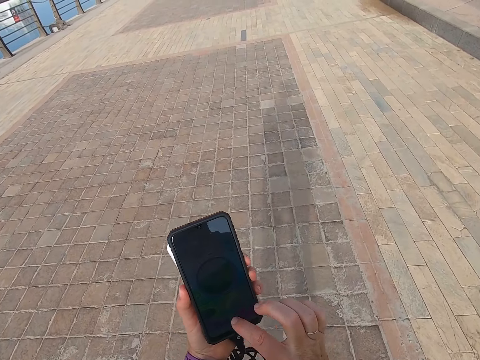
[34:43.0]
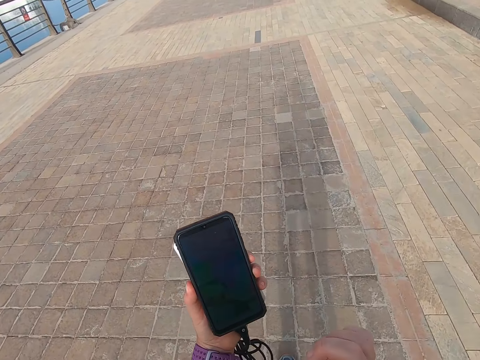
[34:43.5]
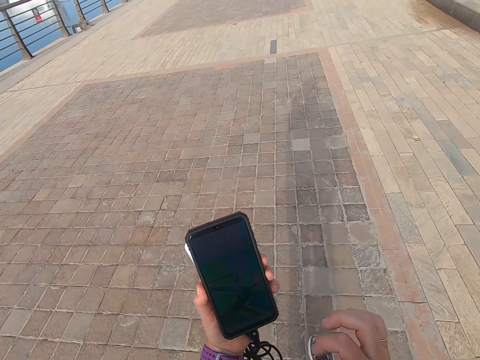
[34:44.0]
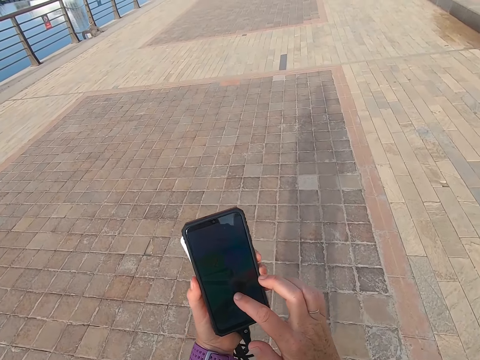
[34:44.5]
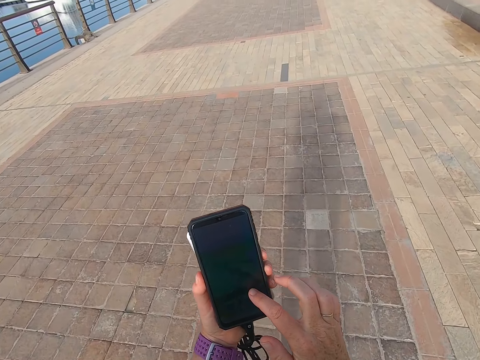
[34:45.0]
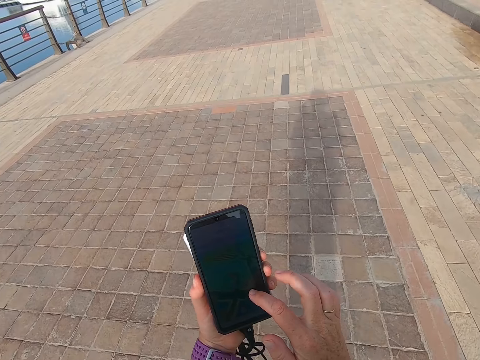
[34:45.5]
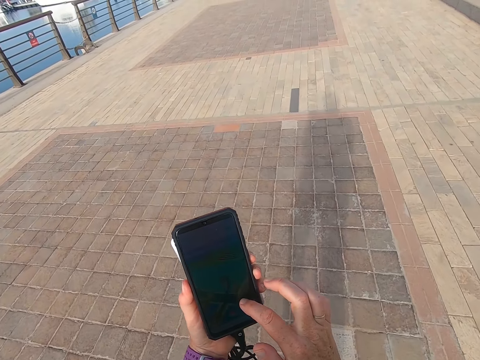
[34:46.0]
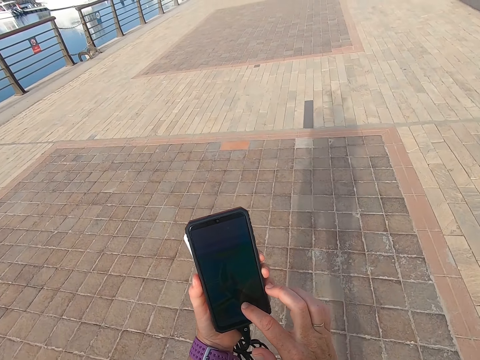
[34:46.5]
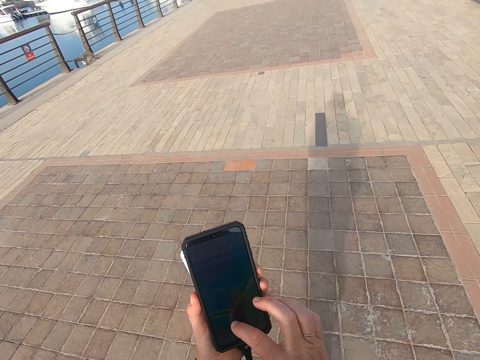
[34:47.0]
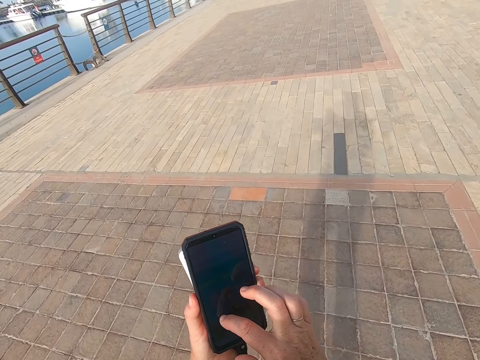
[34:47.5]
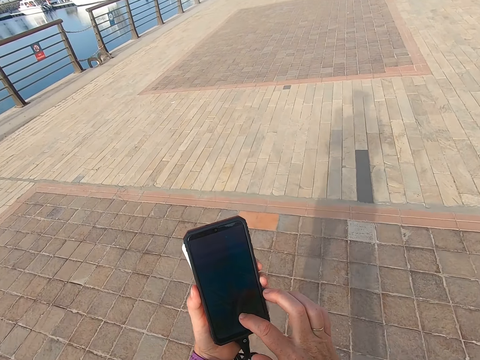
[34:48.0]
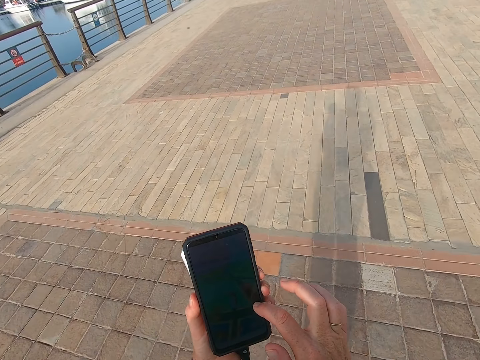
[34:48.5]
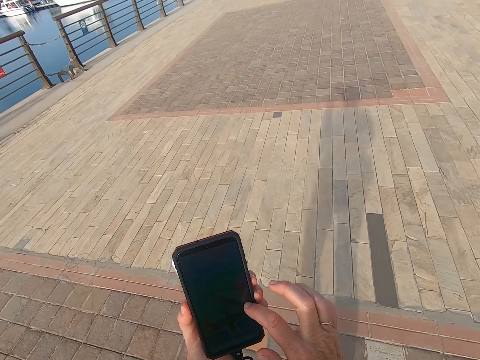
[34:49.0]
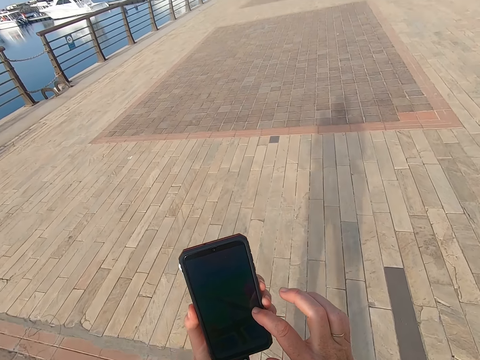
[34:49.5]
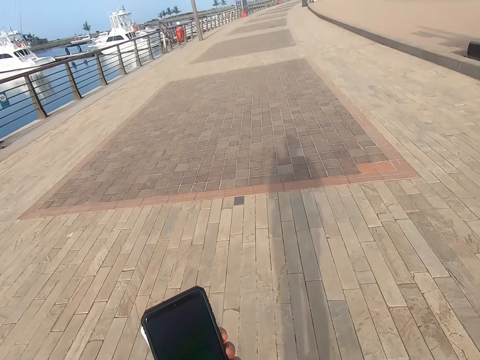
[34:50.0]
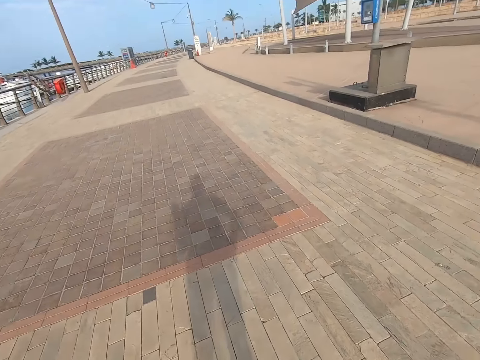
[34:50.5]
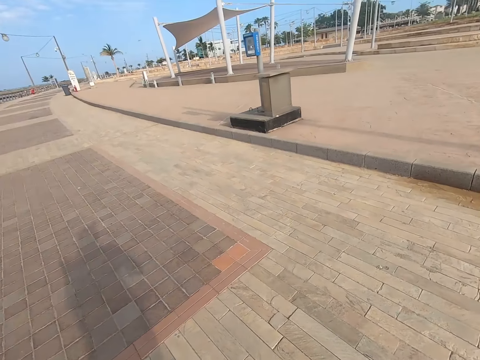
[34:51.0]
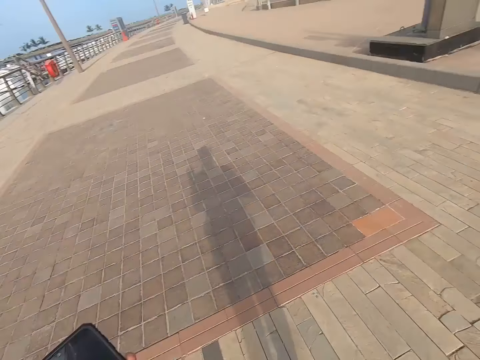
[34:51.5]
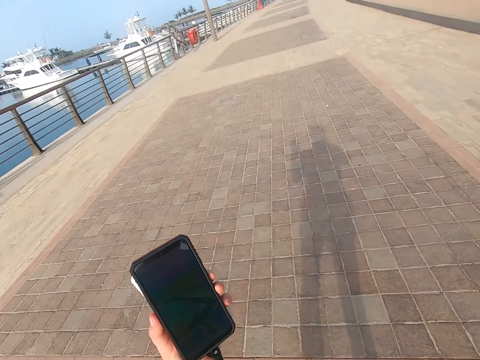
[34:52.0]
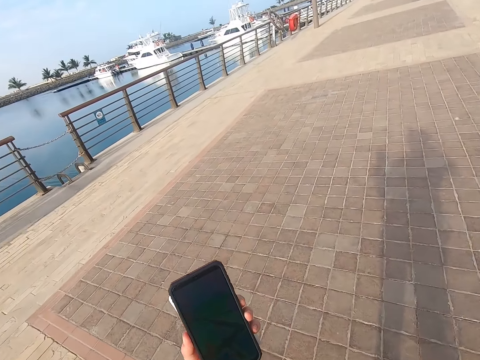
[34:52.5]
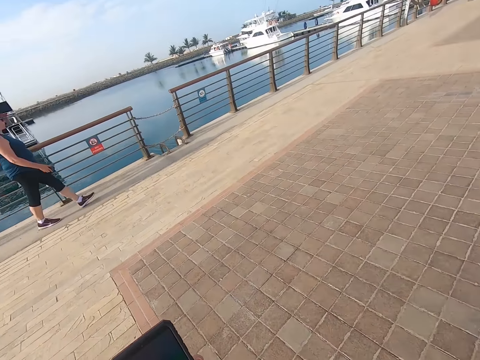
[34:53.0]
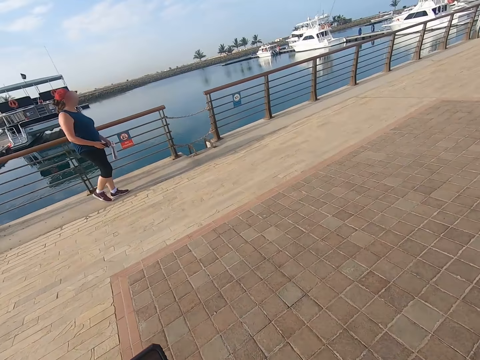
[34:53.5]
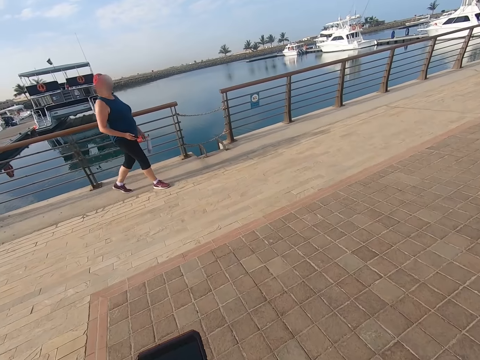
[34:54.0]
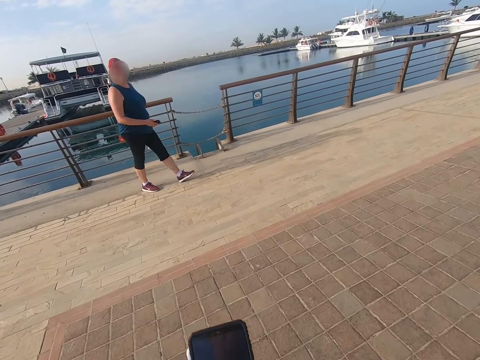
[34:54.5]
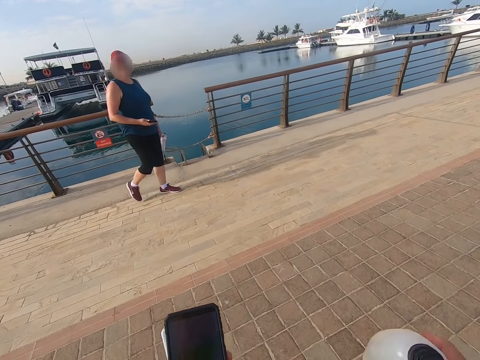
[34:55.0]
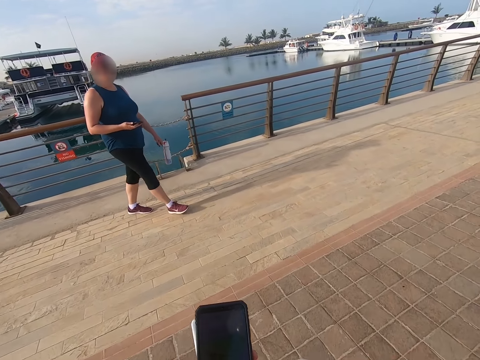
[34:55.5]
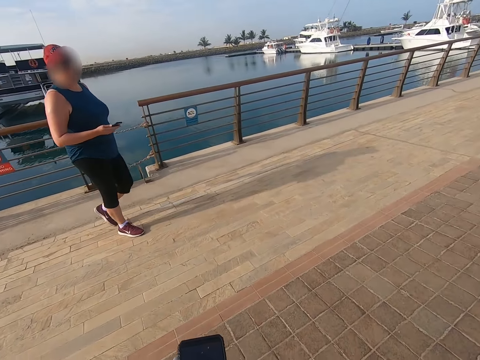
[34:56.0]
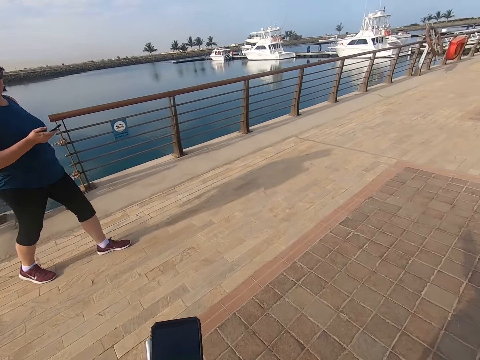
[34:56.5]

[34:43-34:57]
The camera wearer takes a selfie. They look around the road. They look on the phone. A man walks on the road.

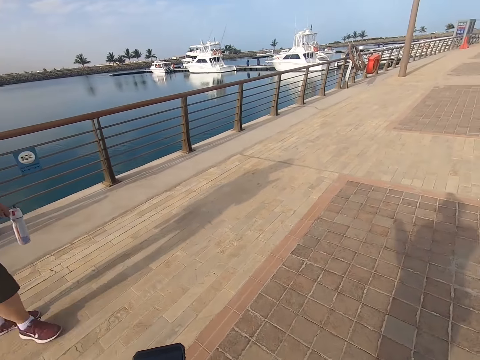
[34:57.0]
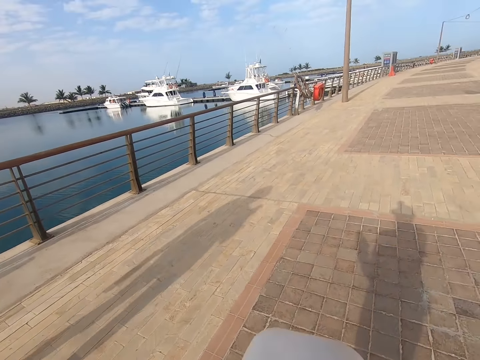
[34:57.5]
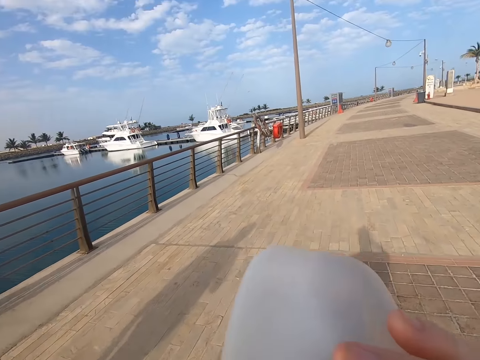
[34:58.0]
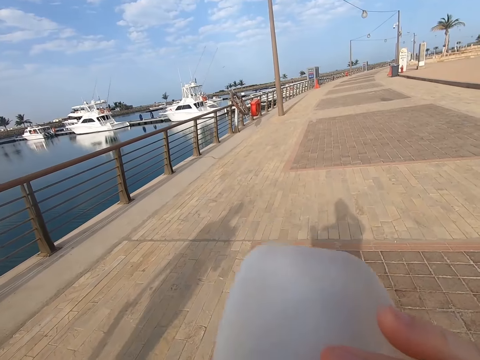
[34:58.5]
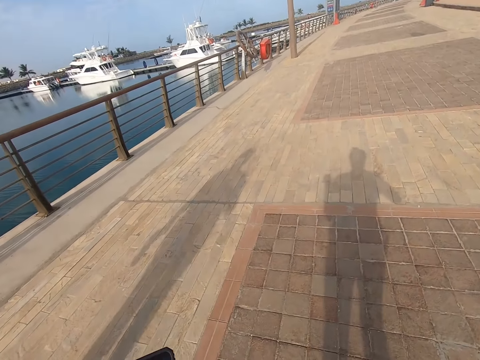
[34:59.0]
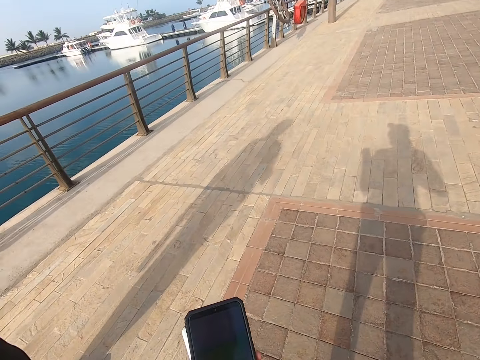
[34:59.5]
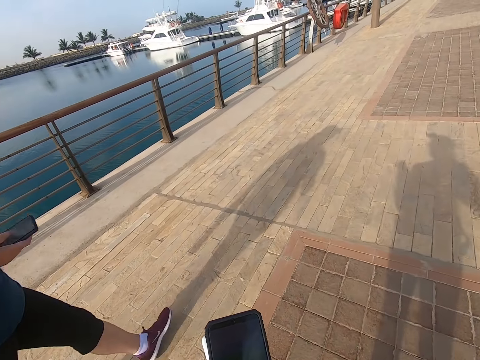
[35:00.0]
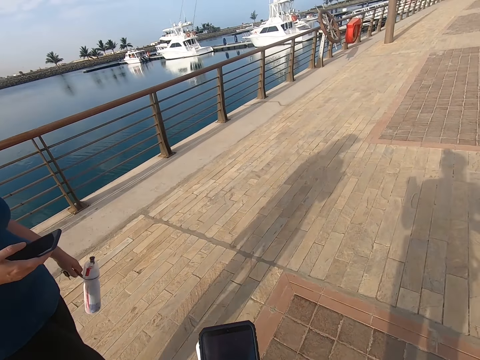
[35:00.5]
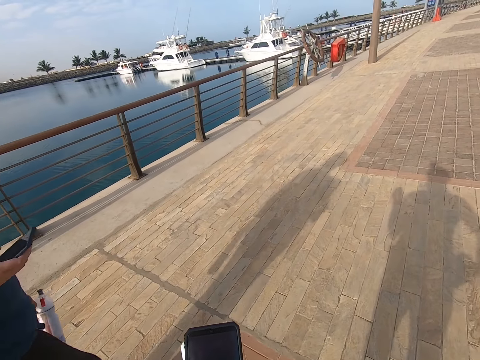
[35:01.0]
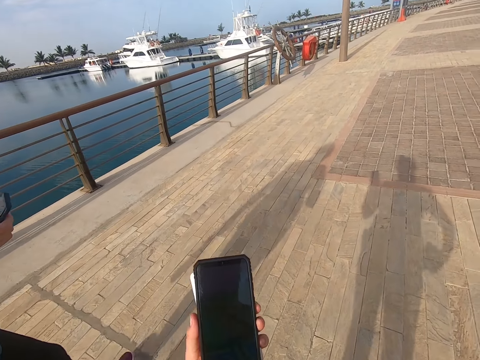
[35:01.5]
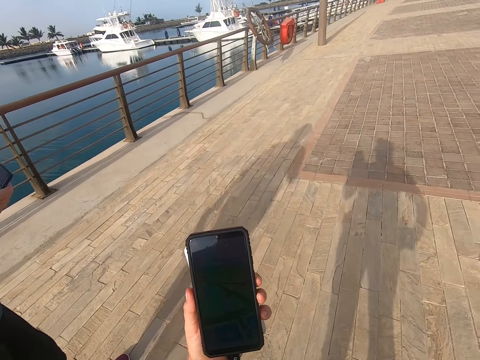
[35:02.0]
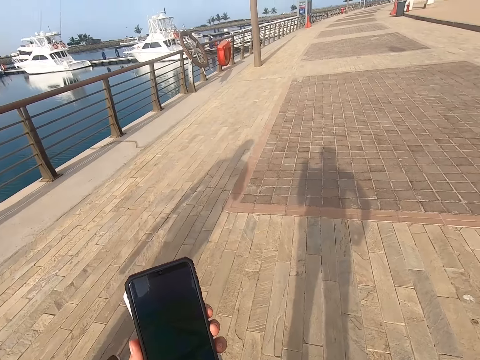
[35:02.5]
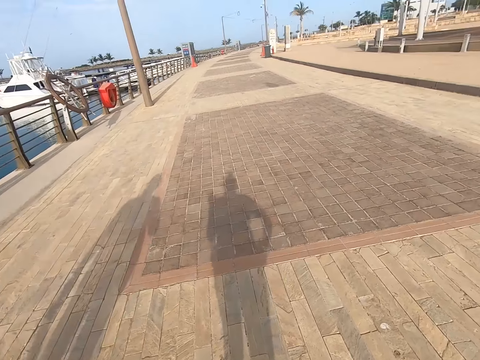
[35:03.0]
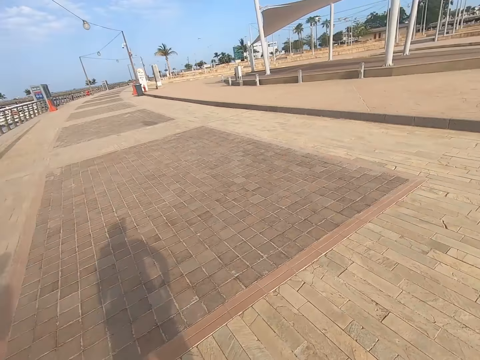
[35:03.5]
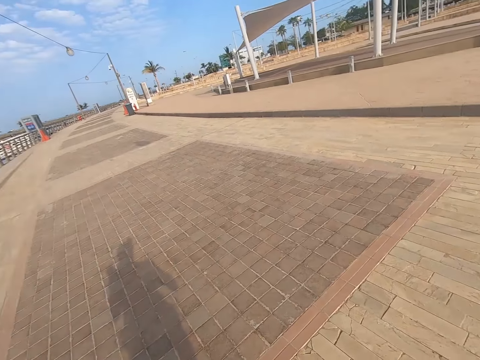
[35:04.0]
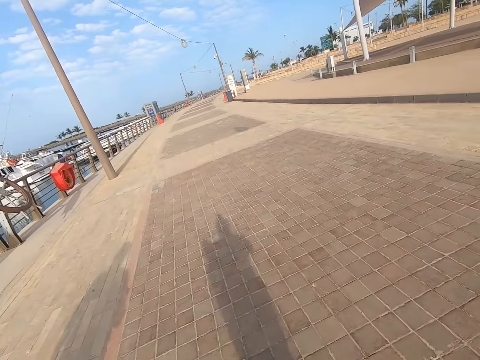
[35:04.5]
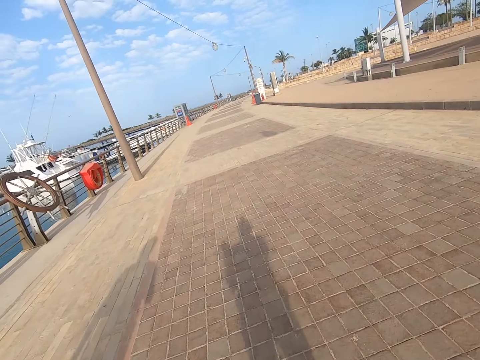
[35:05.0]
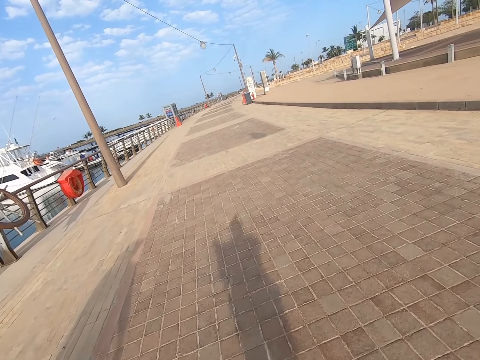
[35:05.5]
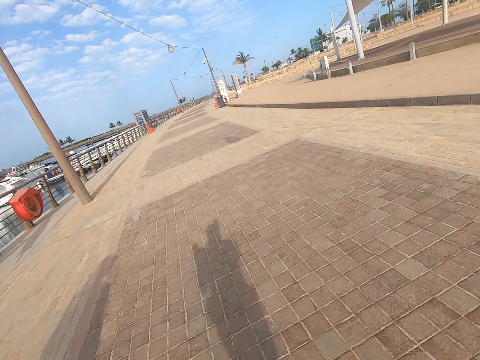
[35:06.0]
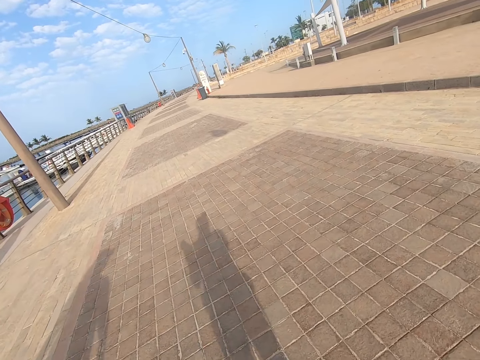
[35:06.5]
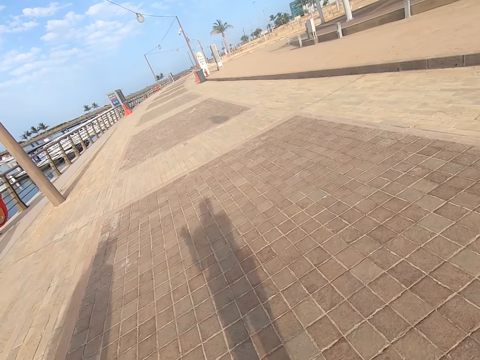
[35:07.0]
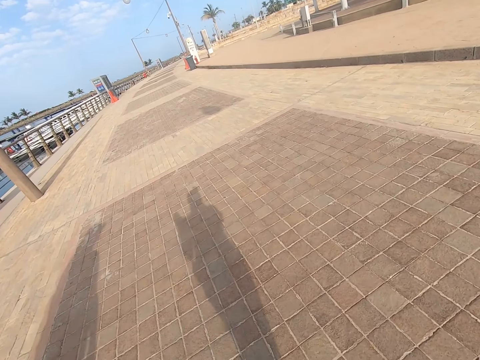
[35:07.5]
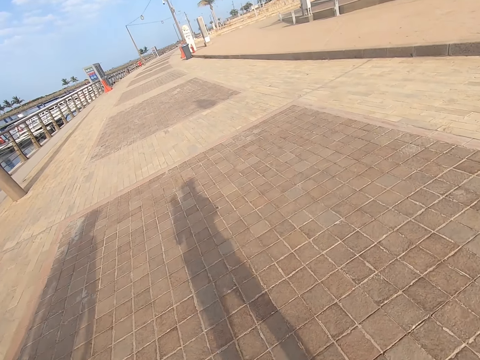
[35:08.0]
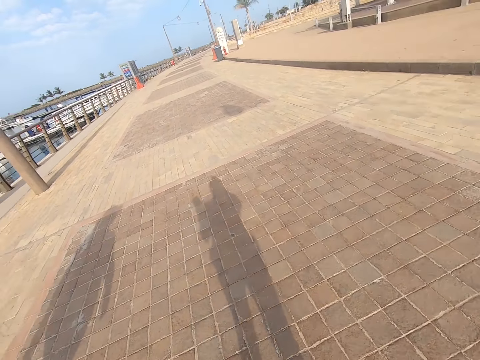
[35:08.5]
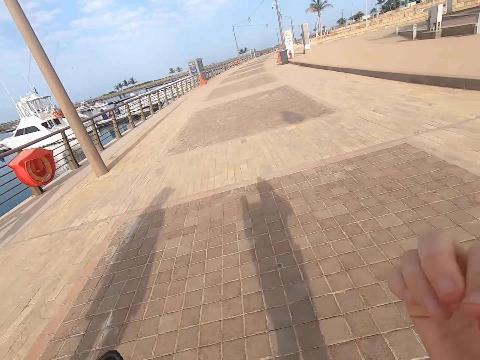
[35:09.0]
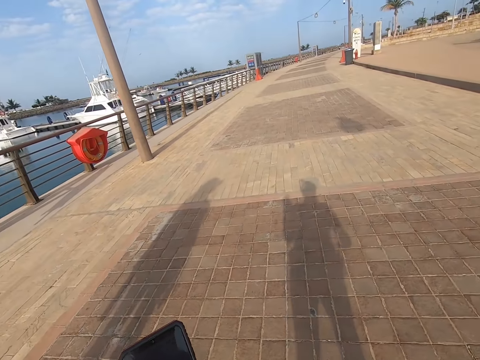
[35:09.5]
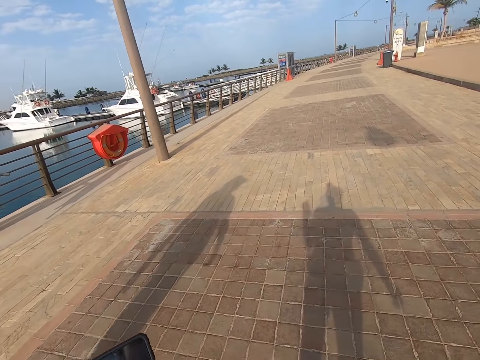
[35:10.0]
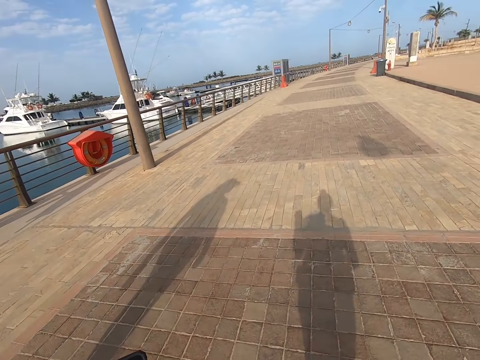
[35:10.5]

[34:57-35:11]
The camera wearer walks on the road and drinks water. A man scrolls the phone. The camera wearer scrolls the phone. They take a selfie. They look at the phone. They walk on the road.
